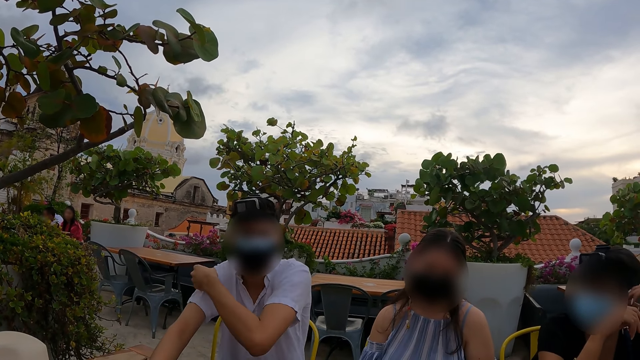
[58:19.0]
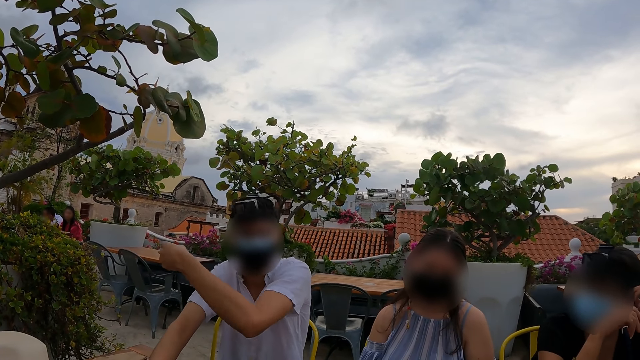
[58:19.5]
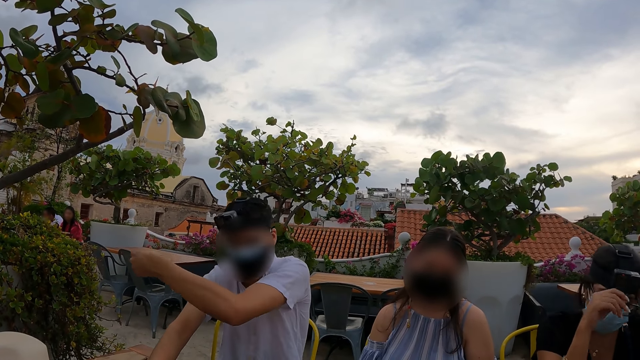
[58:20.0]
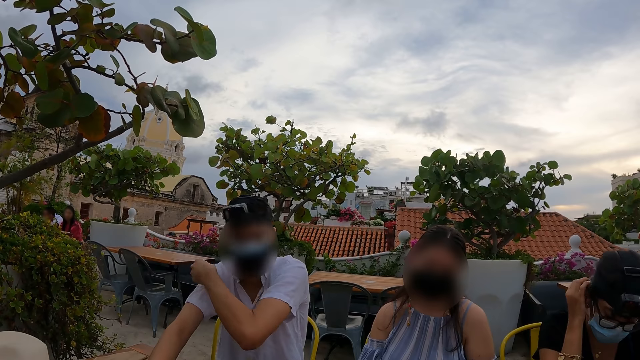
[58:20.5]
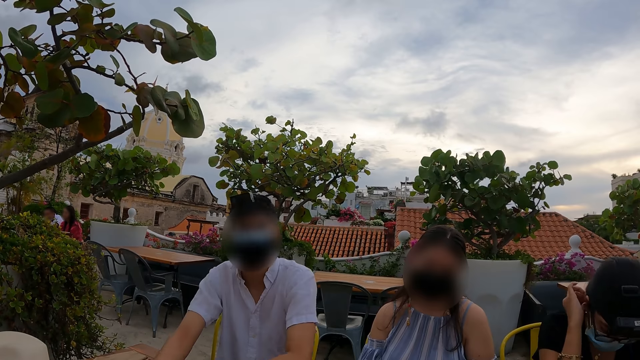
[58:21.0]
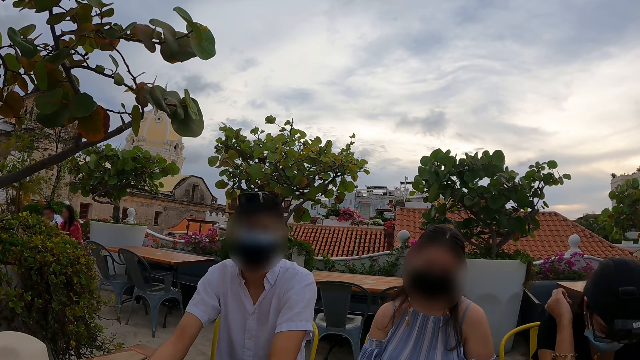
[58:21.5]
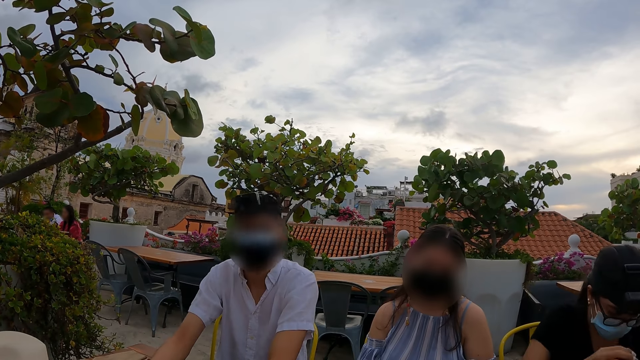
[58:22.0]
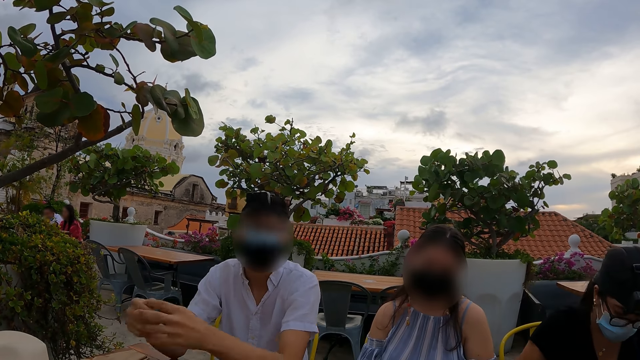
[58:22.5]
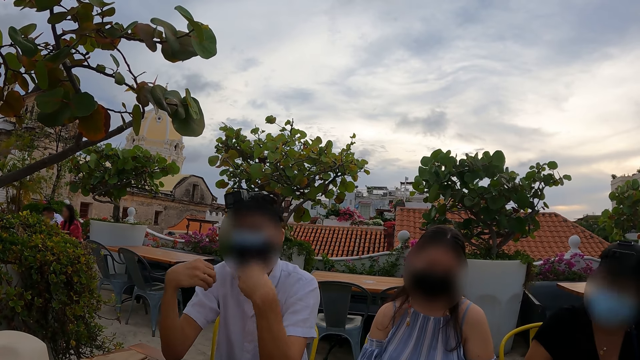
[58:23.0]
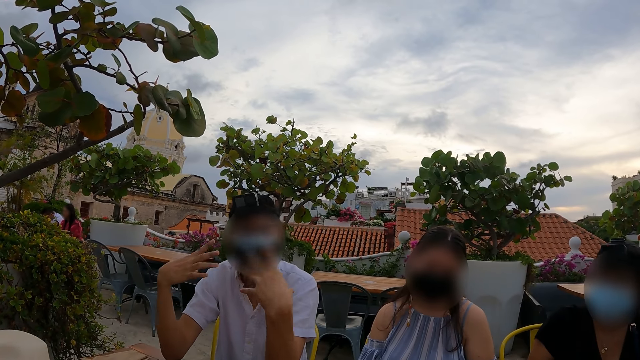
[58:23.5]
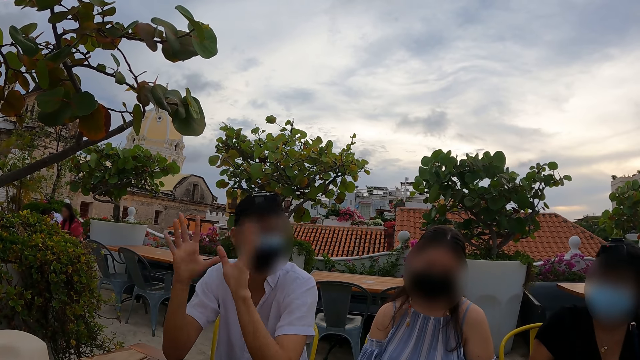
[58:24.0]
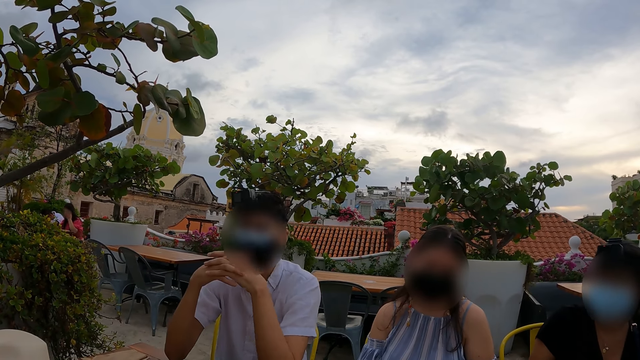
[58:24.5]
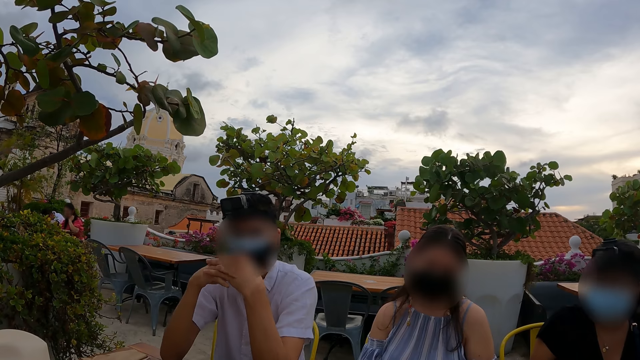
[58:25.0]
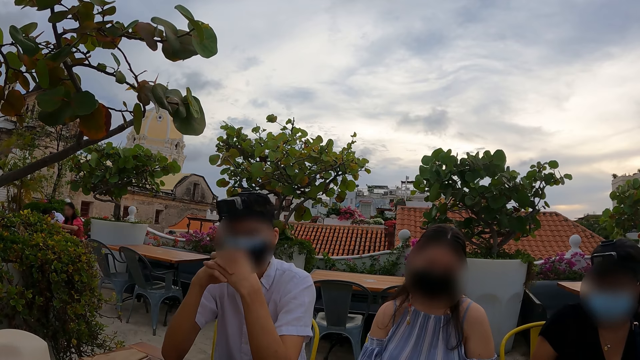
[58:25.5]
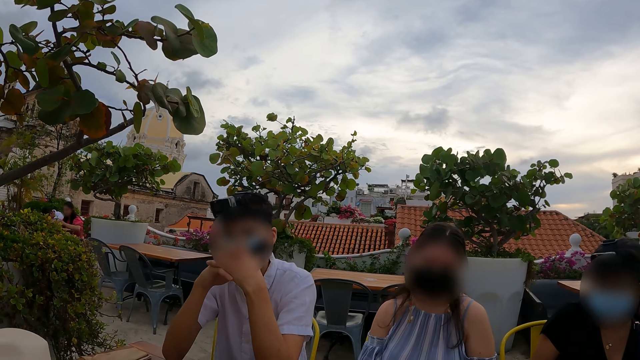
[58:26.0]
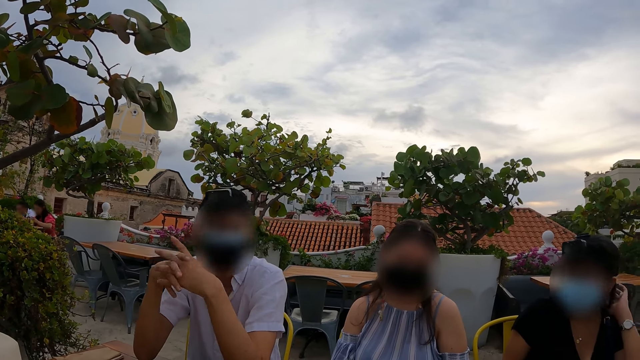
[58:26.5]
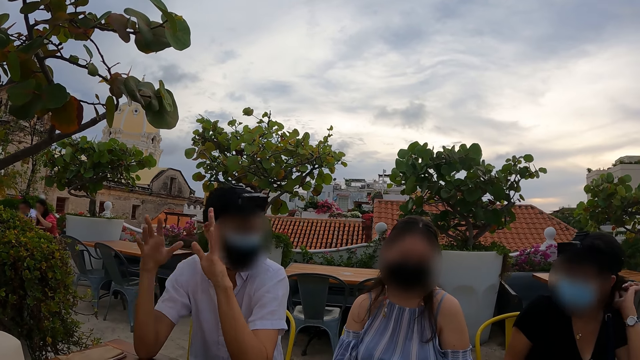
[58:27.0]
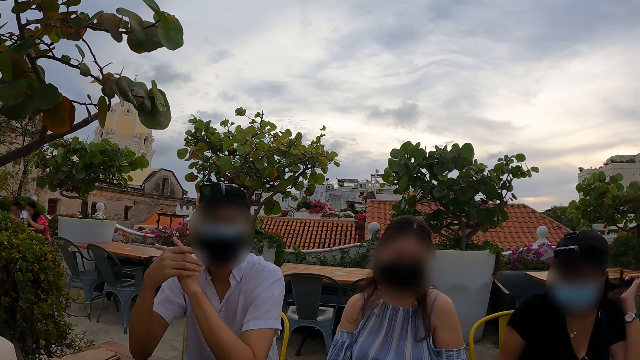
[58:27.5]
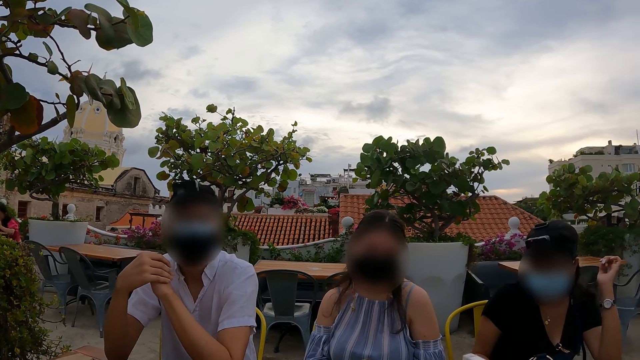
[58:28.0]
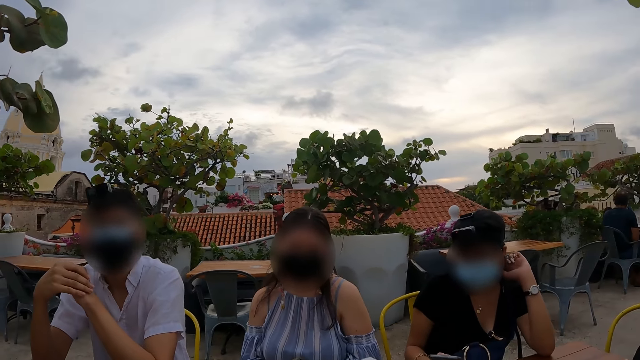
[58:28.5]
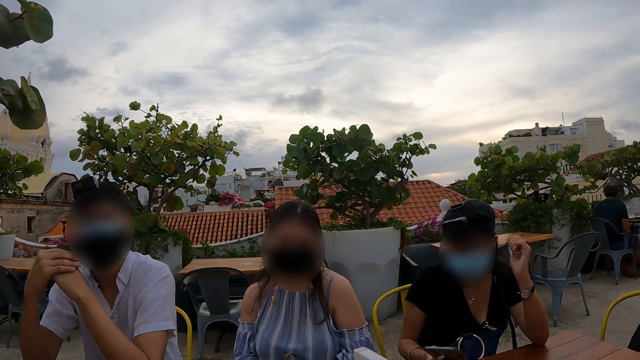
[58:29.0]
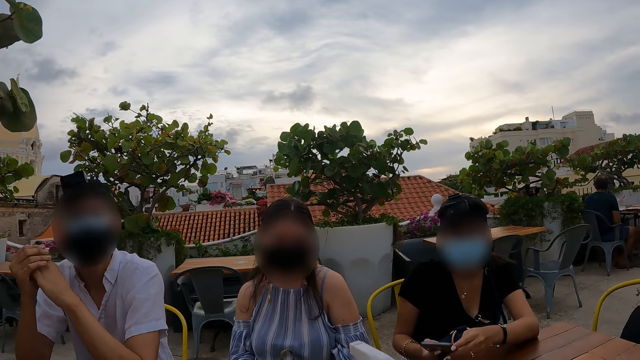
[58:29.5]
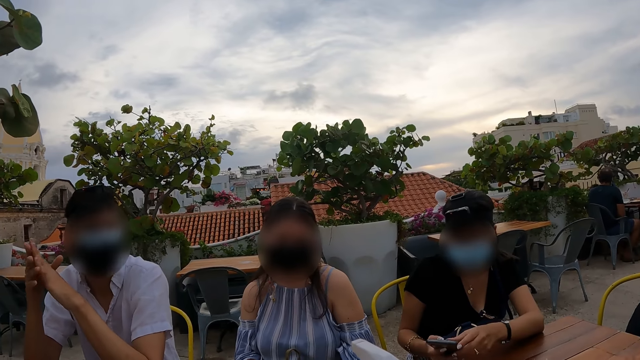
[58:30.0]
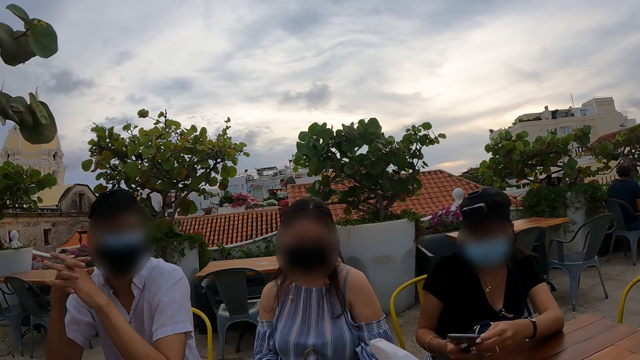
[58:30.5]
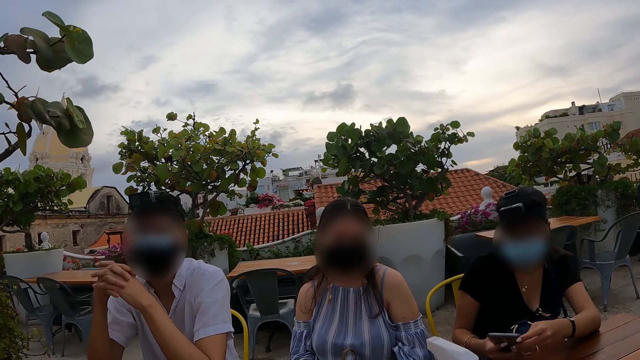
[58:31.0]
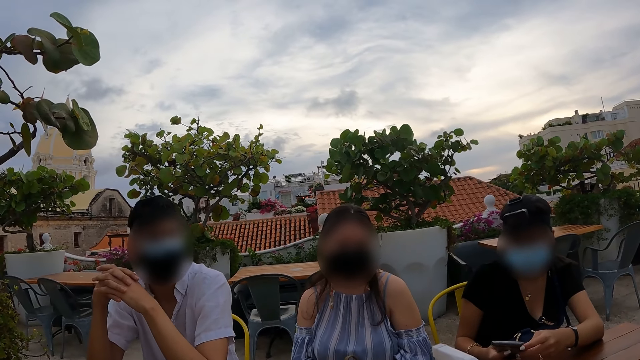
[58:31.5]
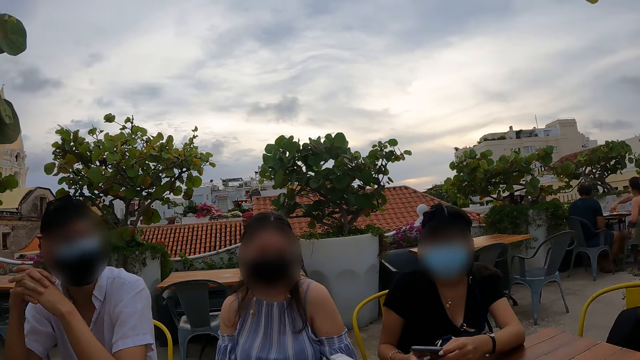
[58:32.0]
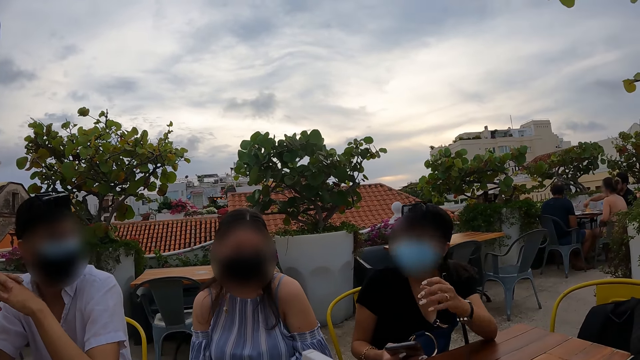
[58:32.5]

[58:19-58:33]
The woman adjusts her hair. The man clasps fingers and adjusts hands. The woman operates the phone. The man clasps fingers.

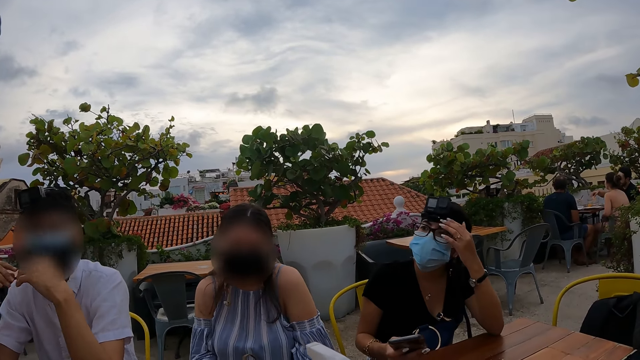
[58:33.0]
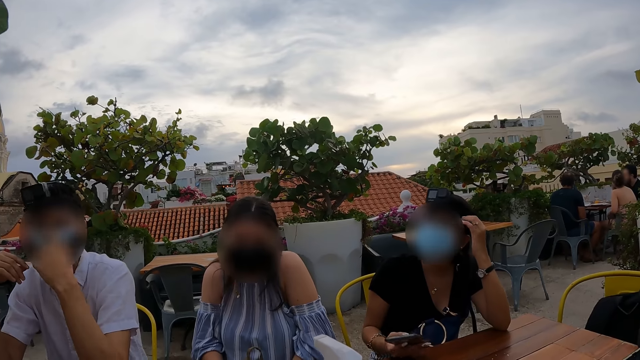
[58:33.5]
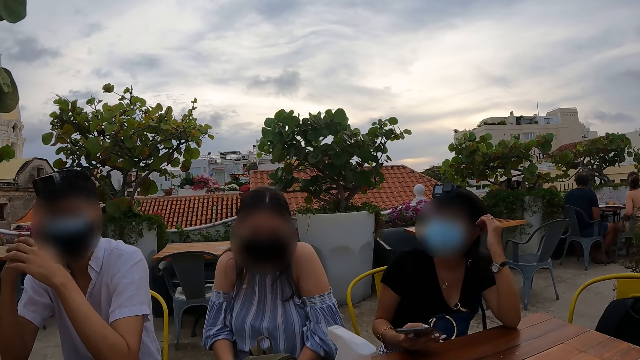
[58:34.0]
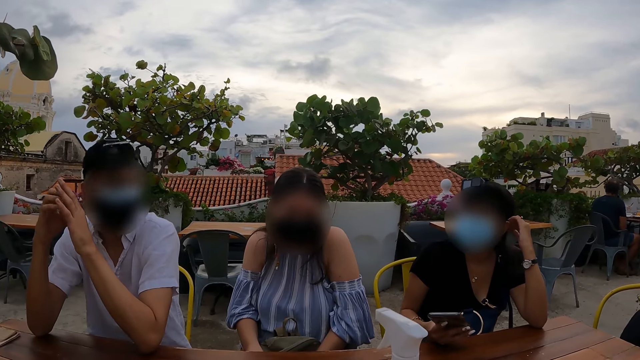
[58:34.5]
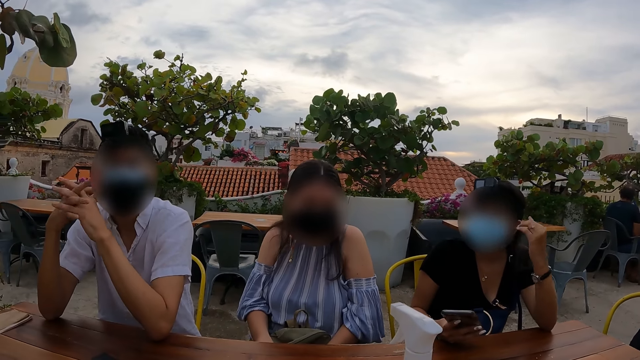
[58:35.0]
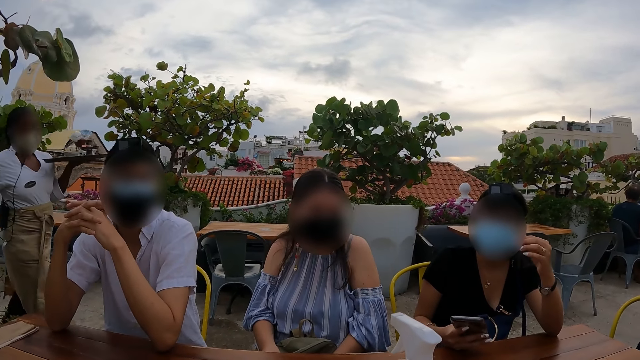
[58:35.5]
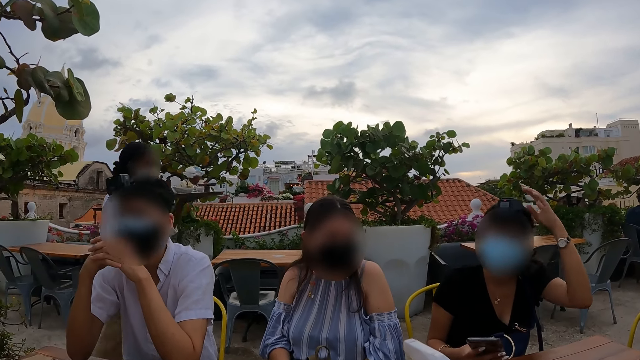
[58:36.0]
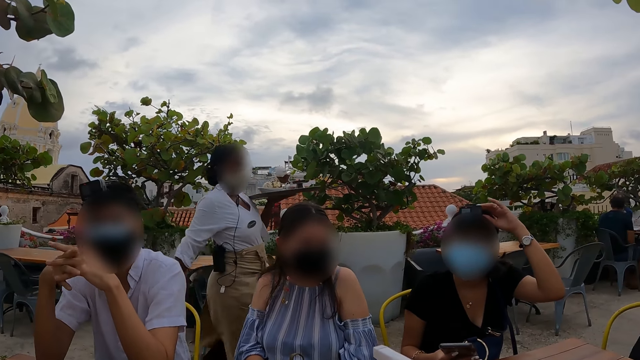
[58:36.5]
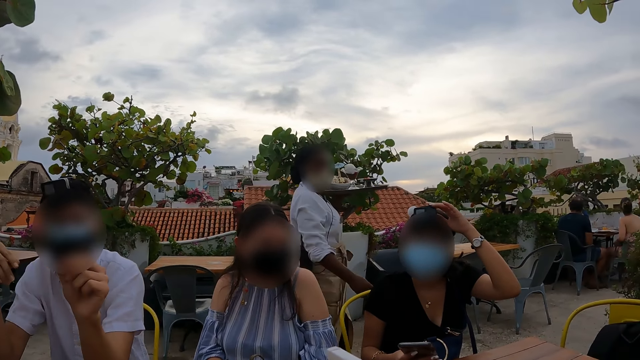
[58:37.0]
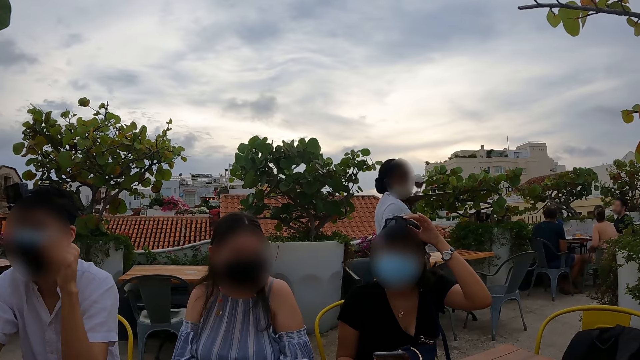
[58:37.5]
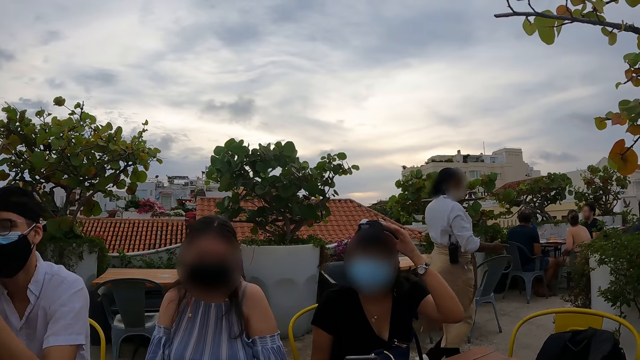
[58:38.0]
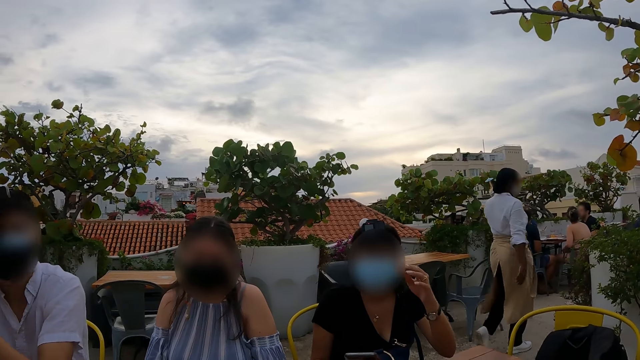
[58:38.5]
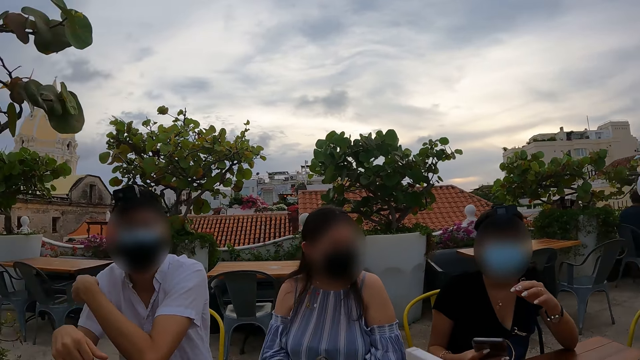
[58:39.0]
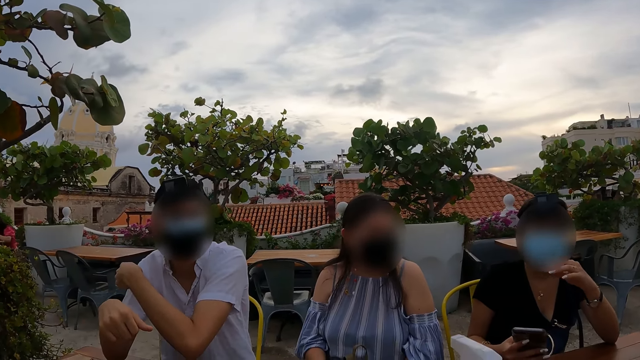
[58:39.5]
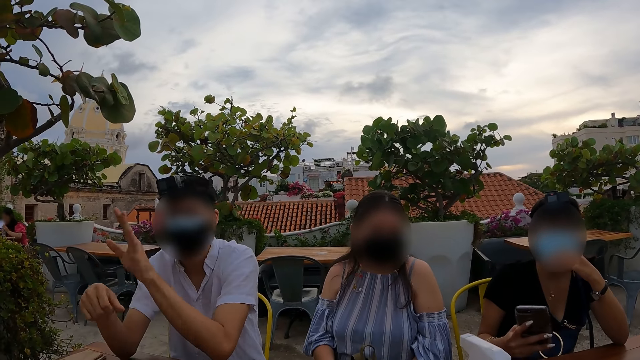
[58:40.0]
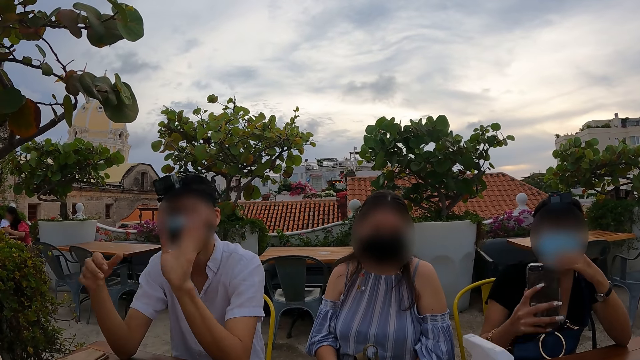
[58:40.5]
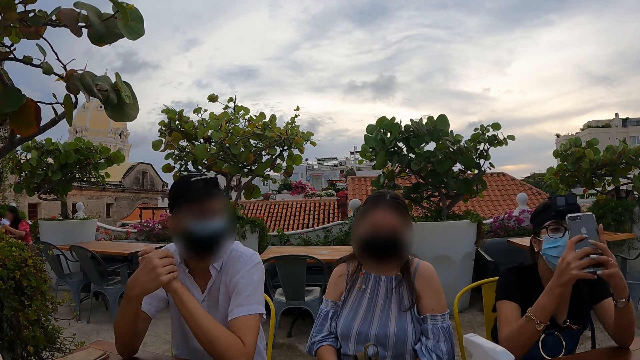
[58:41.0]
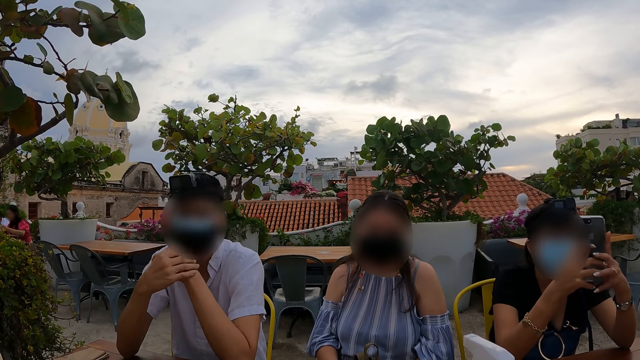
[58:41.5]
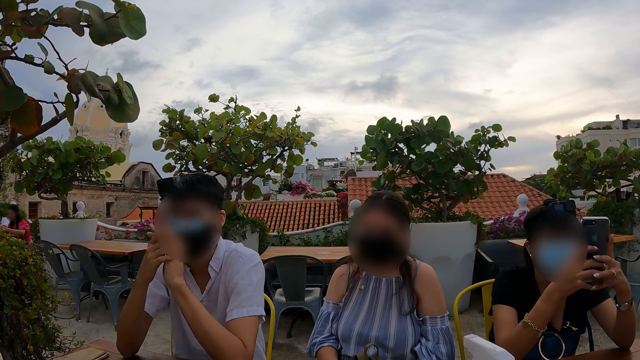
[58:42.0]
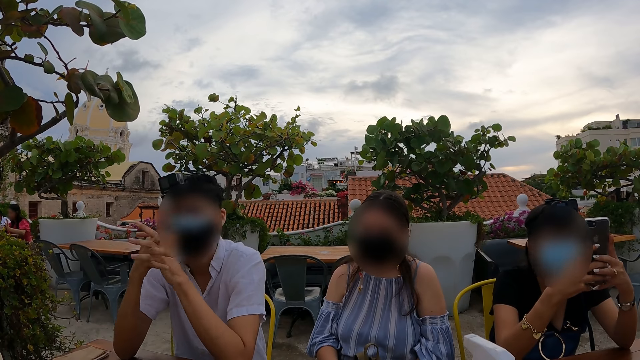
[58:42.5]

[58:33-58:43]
The woman adjusts her hair. The man adjusts the mask and clasps fingers. The woman adjusts the camera on the head. The man uses gestures. The woman adjusts the phone and operates the phone. The man clasps fingers.
